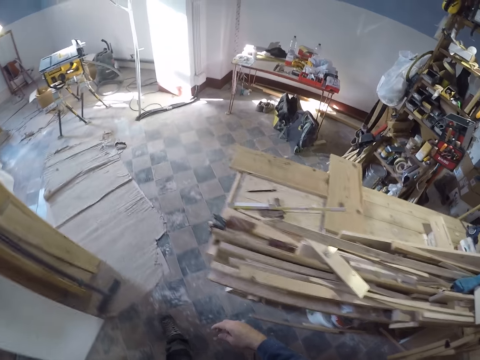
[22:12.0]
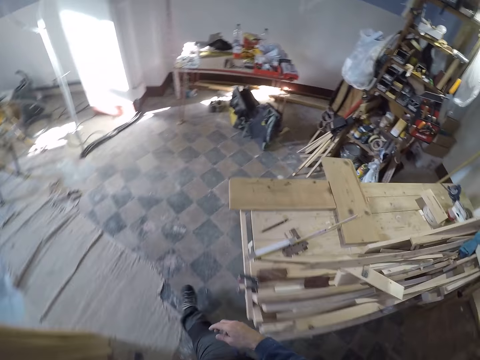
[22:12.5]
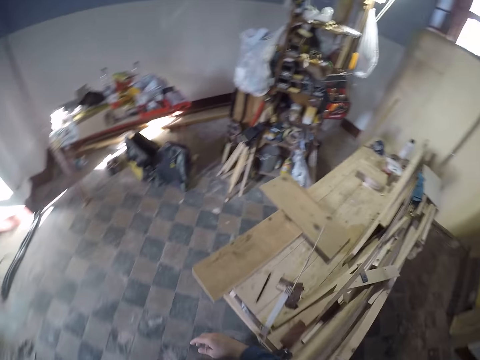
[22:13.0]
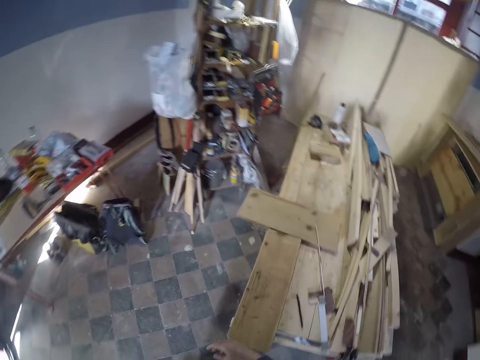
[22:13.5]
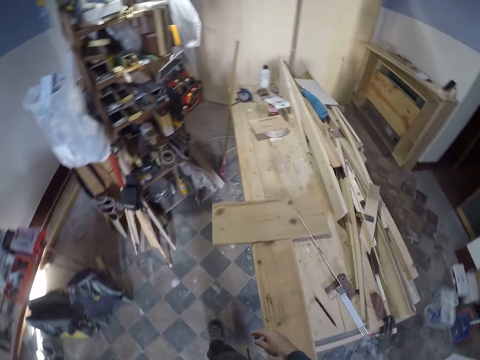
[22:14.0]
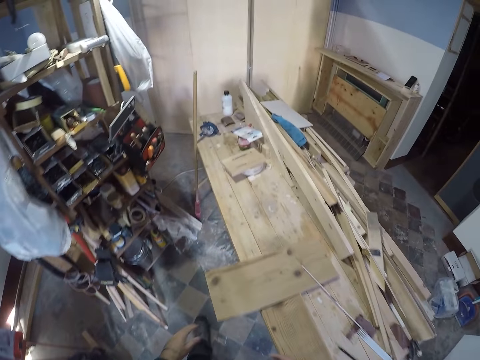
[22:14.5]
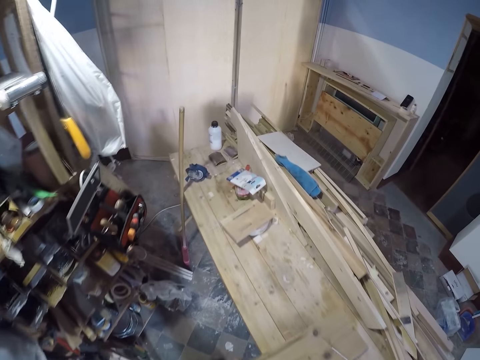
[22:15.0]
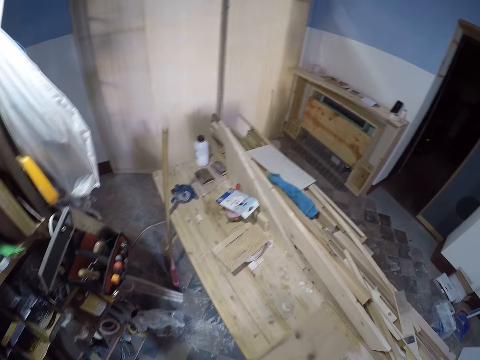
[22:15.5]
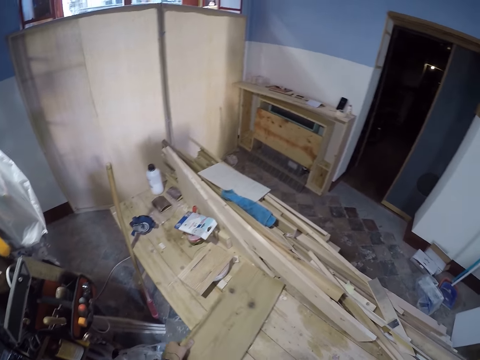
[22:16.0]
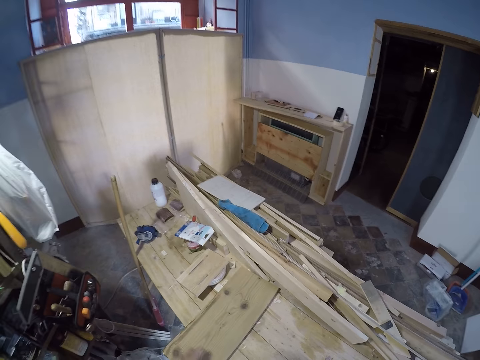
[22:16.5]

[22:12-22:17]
The camera wearer moves a log of wood across the worktable with his left hand. He walks towards the shelf.

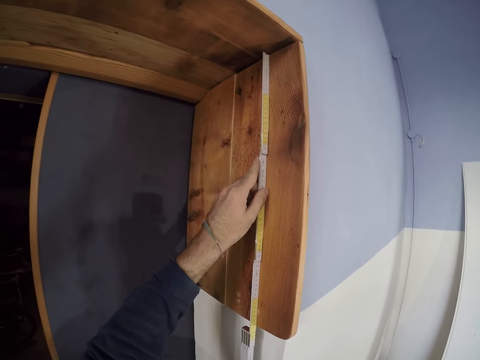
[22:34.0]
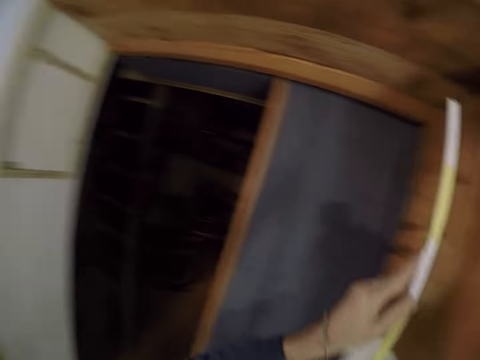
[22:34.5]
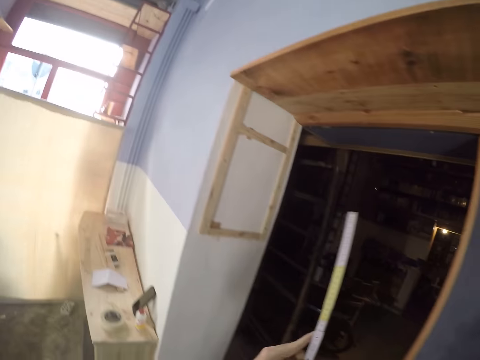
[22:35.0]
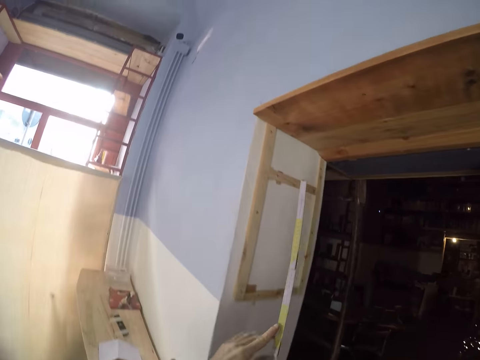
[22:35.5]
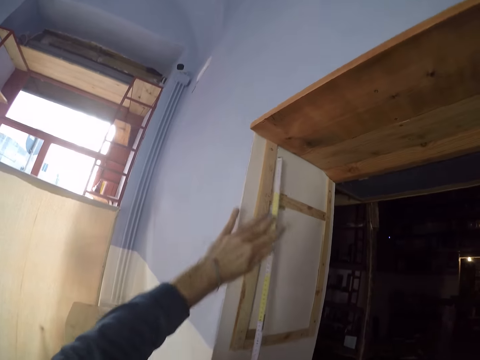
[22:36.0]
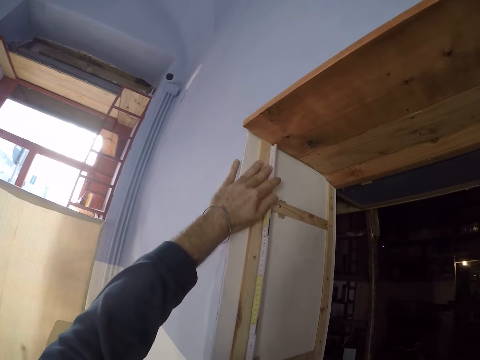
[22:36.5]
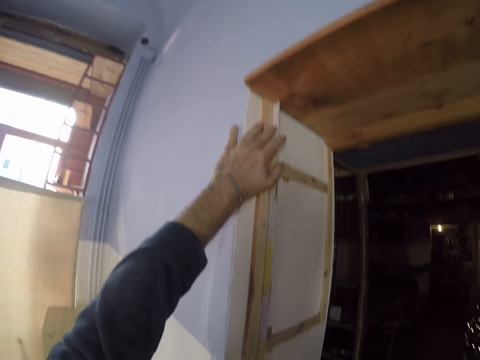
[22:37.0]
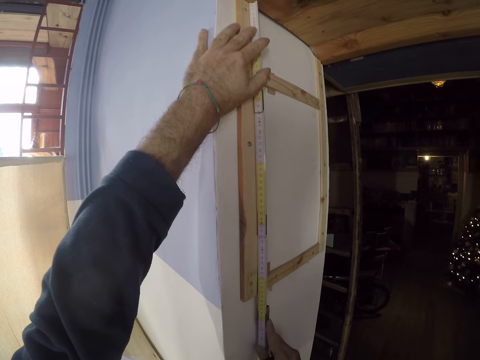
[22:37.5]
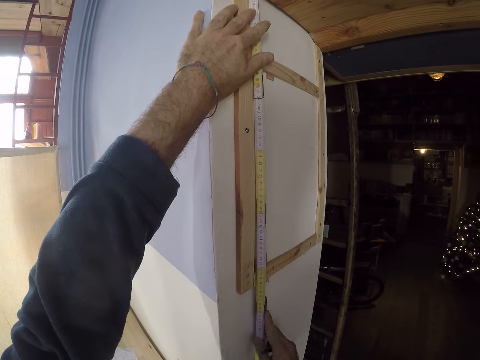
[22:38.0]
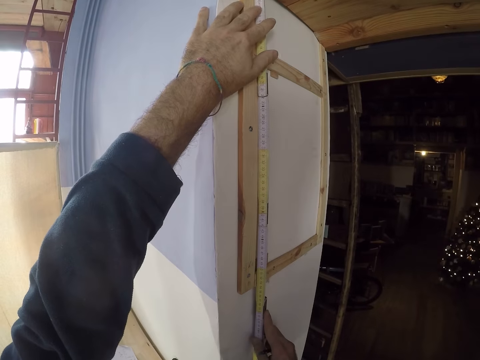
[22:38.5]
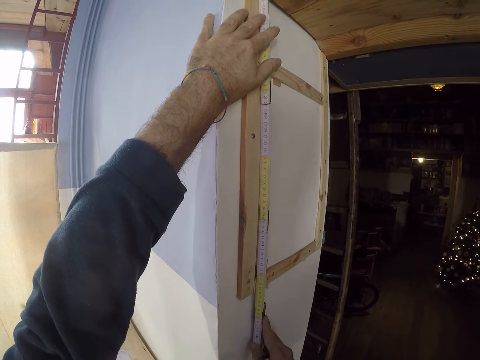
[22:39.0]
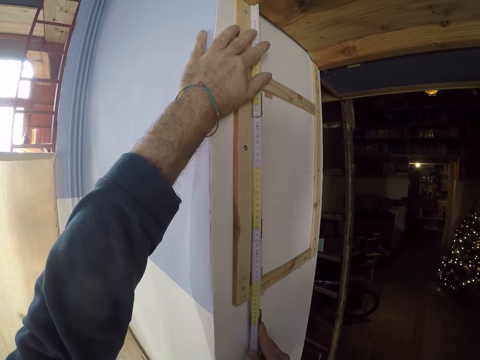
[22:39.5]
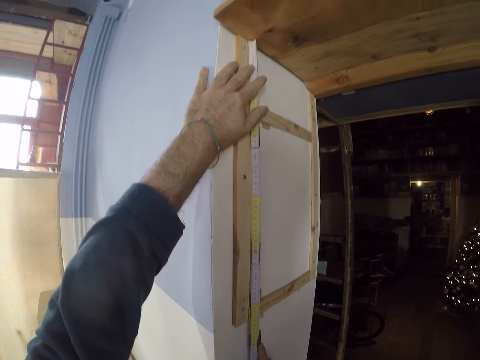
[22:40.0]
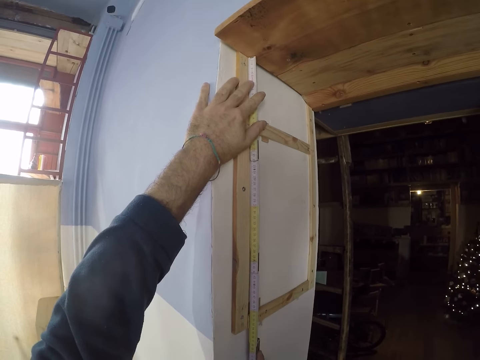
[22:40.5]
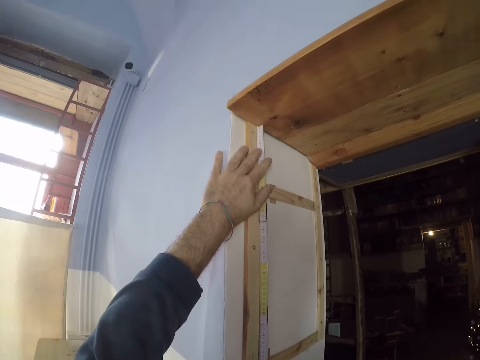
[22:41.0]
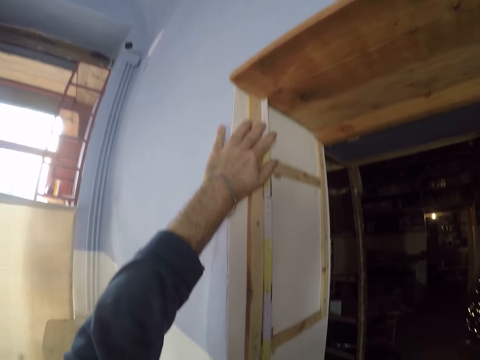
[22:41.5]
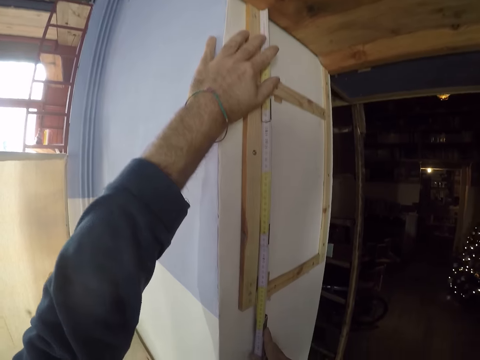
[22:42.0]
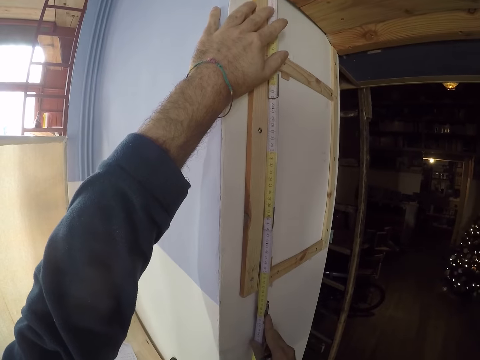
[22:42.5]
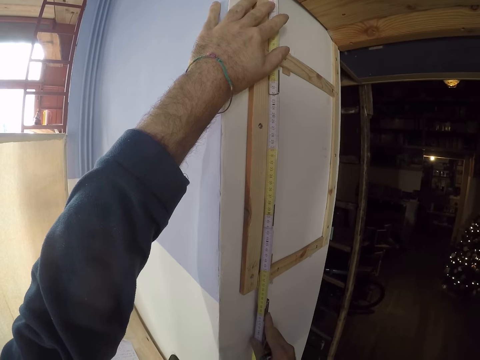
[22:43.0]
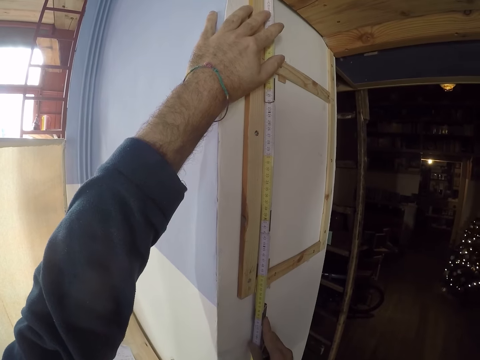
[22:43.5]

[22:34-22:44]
The camera wearer removes the ruler from the side of the door with both hands. They put the ruler on the left side of the door with both hands. They read the ruler.

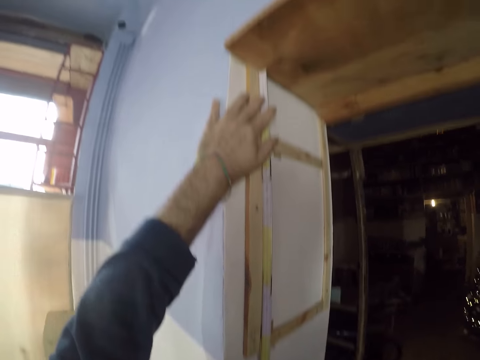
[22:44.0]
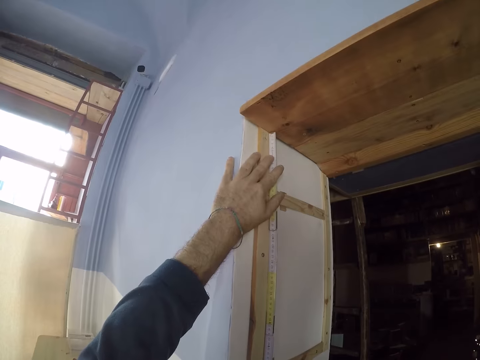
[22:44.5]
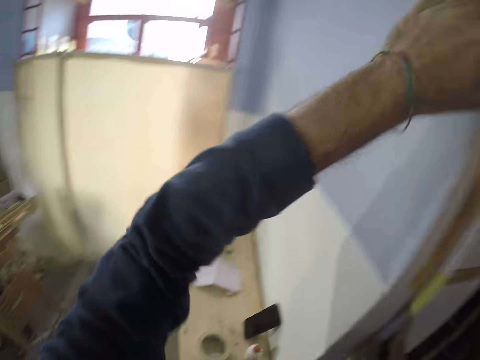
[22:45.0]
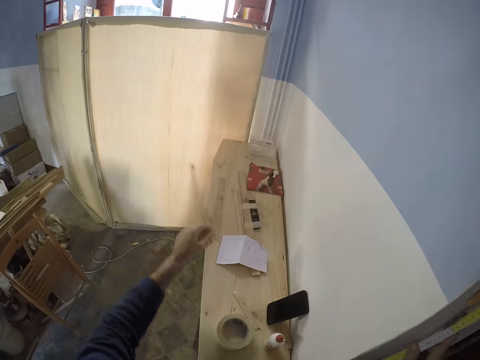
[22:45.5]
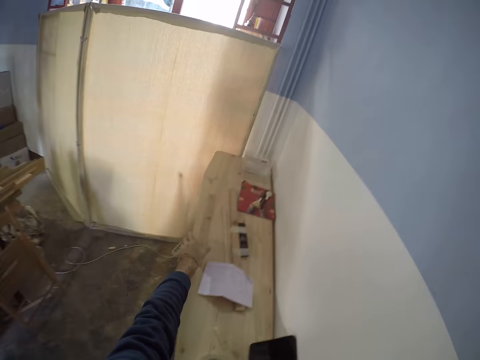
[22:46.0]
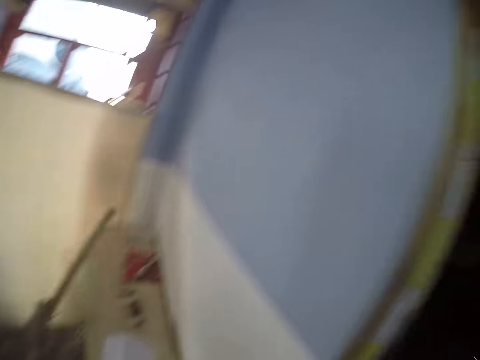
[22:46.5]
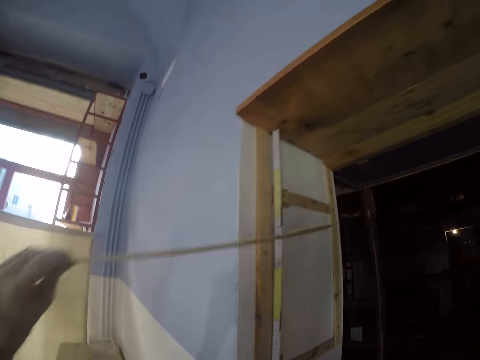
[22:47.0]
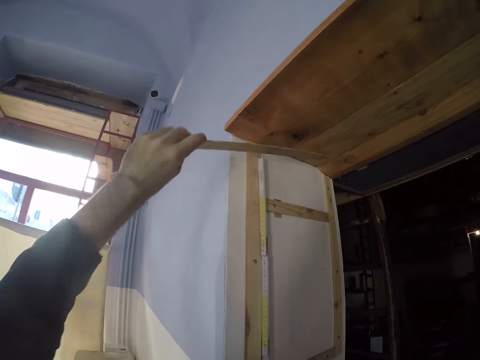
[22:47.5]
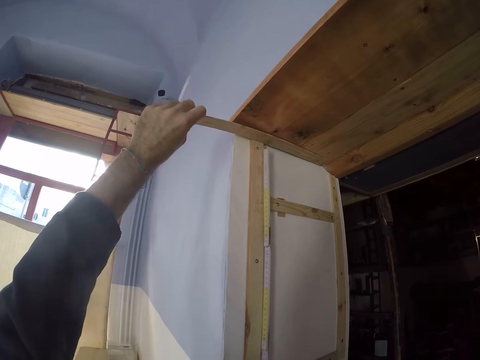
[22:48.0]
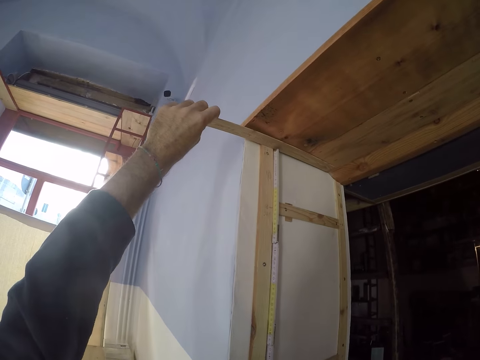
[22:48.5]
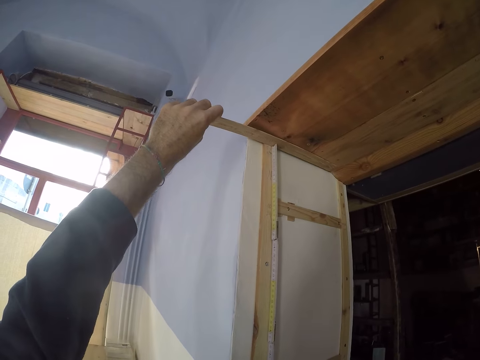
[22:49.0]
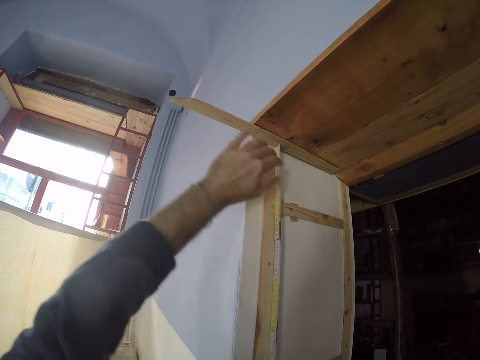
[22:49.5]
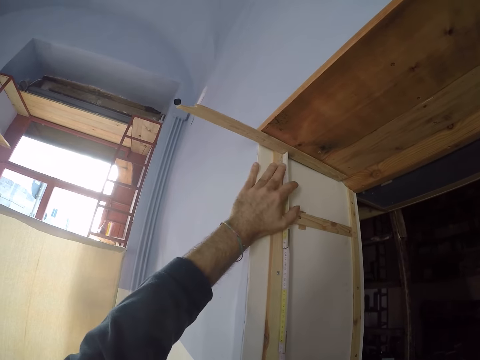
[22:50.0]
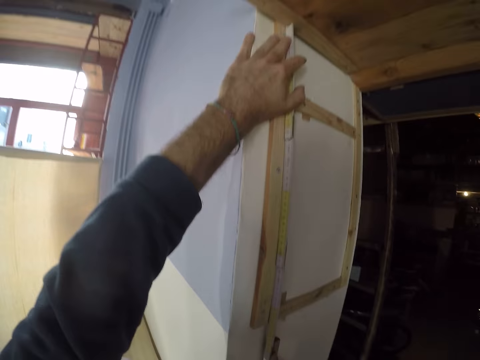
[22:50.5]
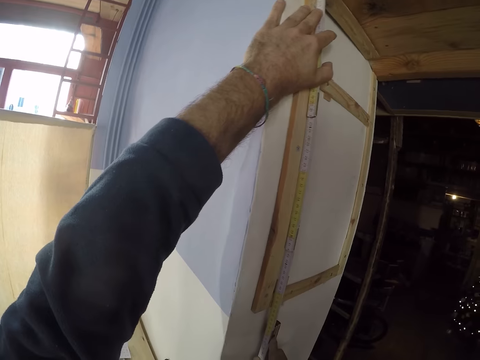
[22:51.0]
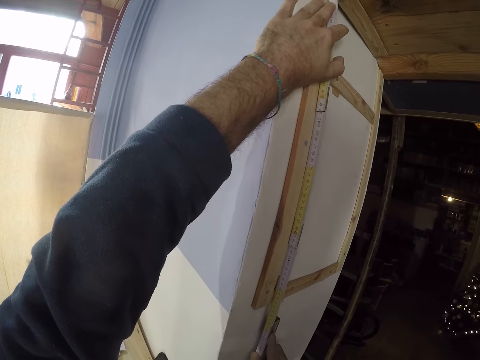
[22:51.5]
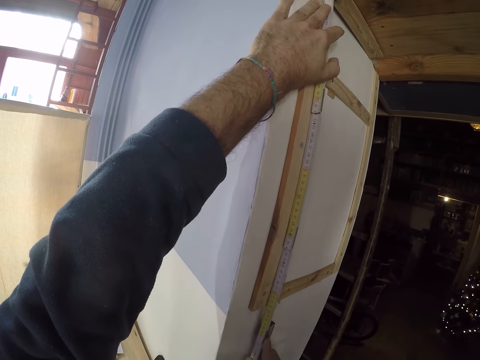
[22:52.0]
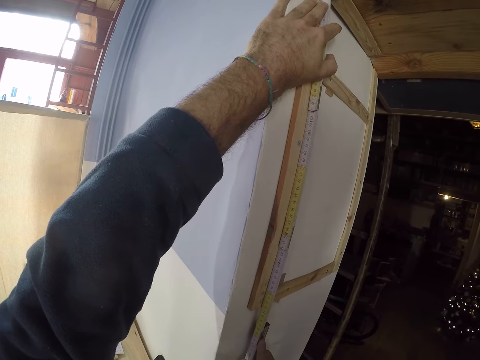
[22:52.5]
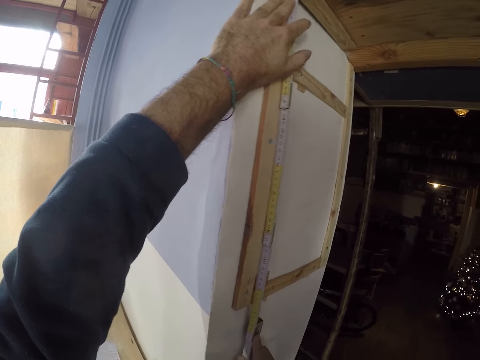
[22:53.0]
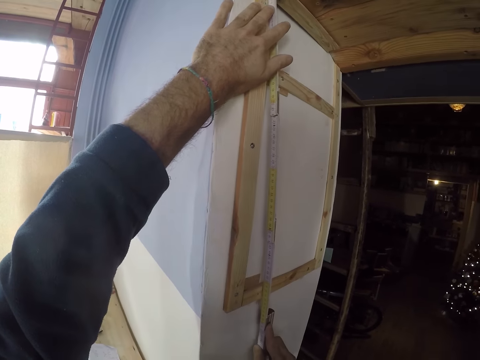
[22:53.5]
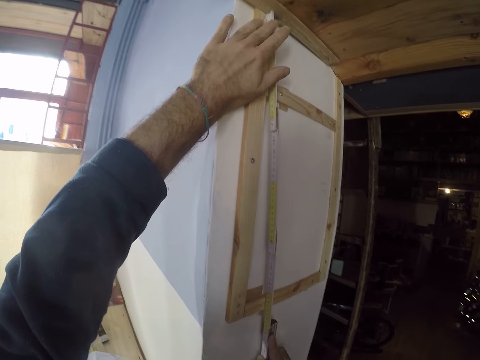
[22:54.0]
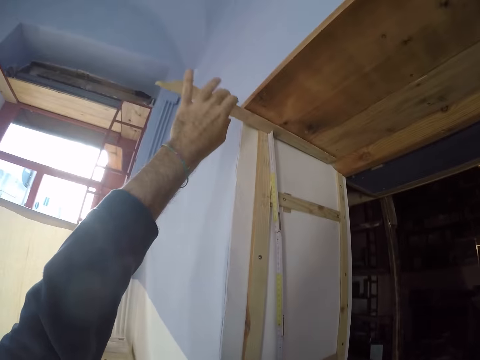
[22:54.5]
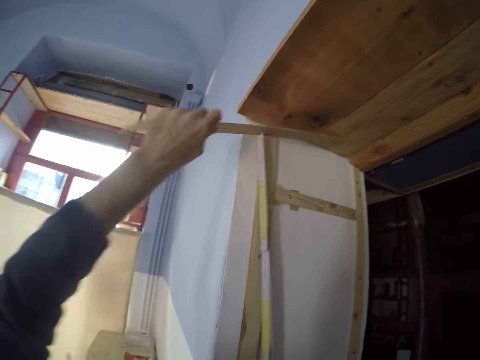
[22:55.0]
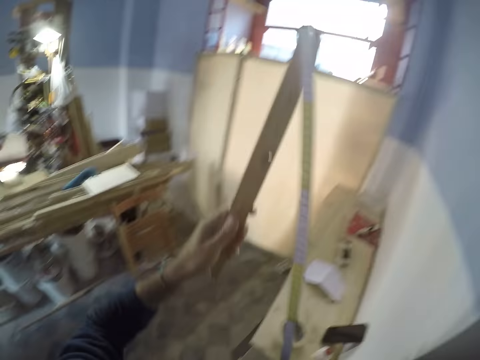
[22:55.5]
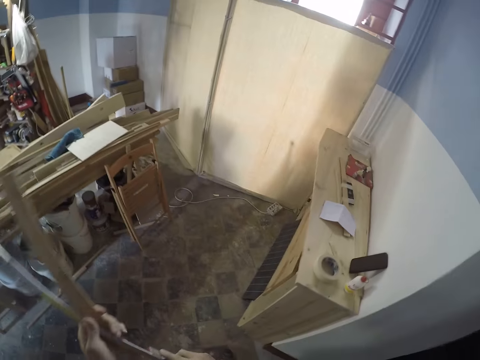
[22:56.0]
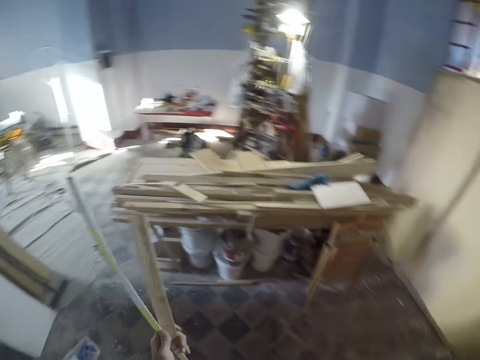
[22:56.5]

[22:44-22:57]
The camera wearer picks a thin piece of wood from a table with his left hand. He places the thin piece of wood in his left hand under the doorway frame. He places the measuring rule under the thin piece of wood with both hands. He aligns the piece of wood to the wall. He measures some wood attached on the wall. He removes the piece of wood.
